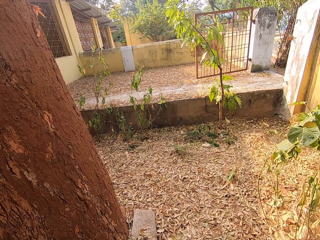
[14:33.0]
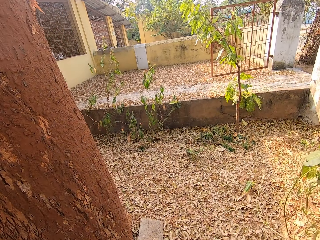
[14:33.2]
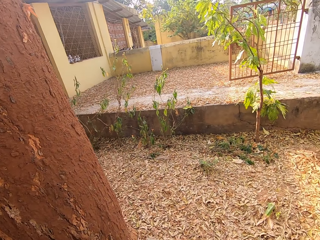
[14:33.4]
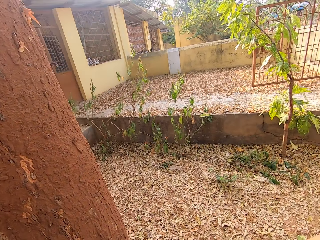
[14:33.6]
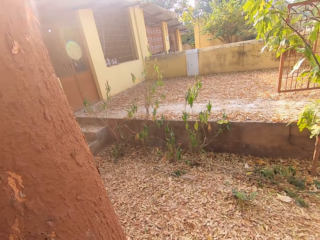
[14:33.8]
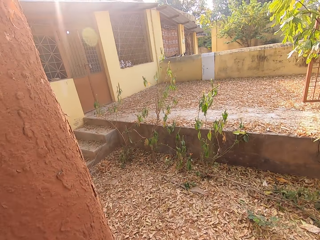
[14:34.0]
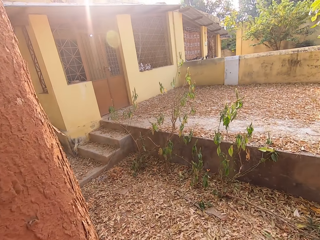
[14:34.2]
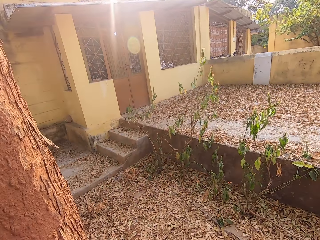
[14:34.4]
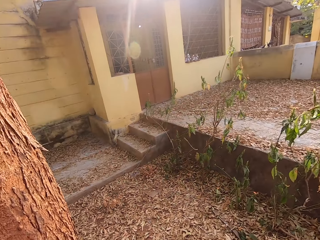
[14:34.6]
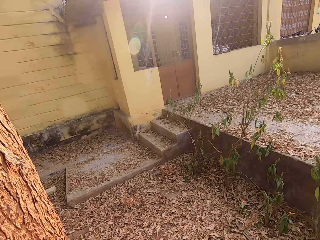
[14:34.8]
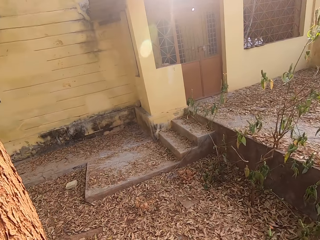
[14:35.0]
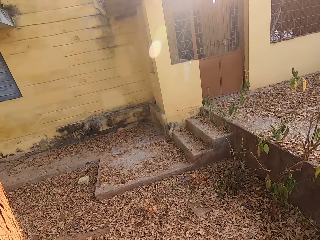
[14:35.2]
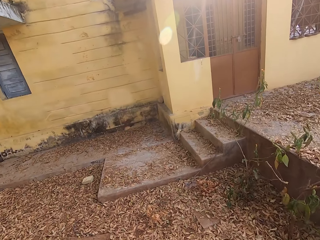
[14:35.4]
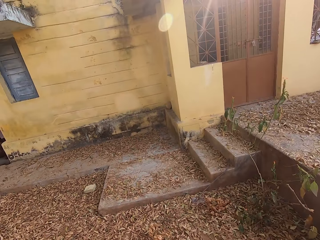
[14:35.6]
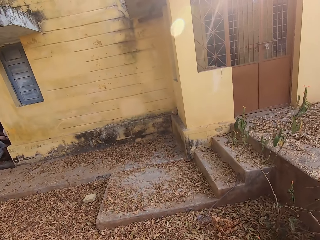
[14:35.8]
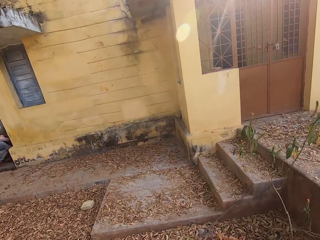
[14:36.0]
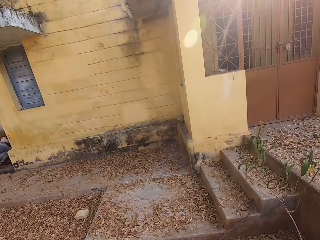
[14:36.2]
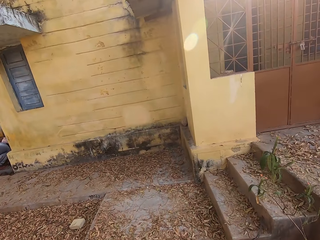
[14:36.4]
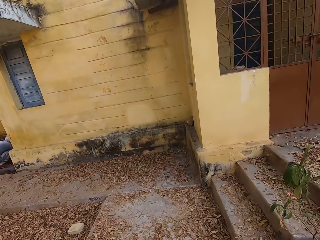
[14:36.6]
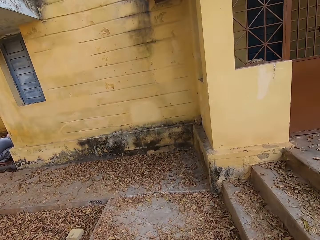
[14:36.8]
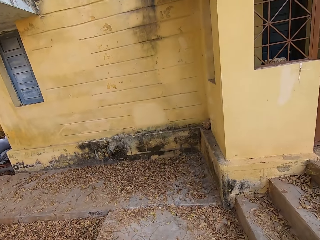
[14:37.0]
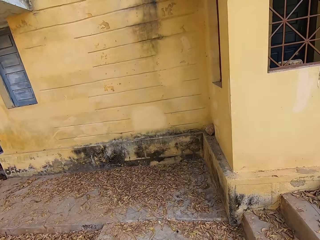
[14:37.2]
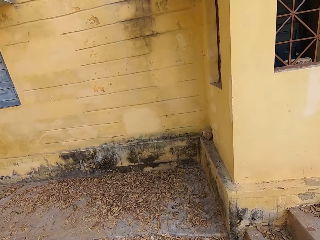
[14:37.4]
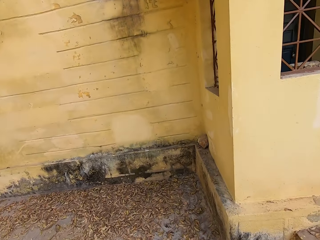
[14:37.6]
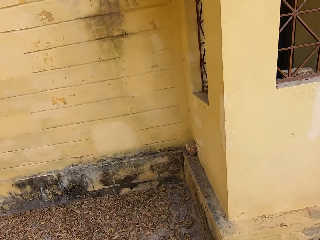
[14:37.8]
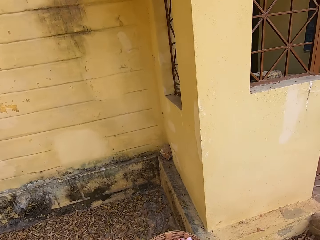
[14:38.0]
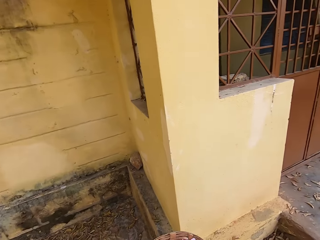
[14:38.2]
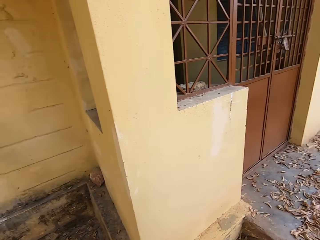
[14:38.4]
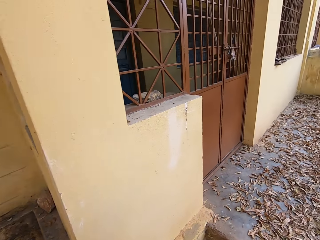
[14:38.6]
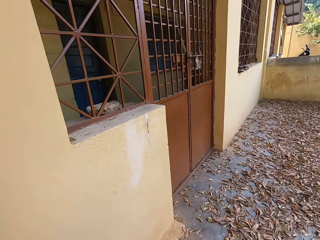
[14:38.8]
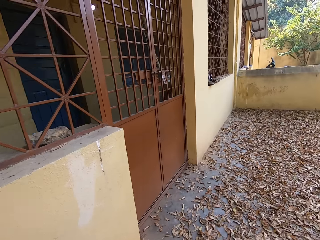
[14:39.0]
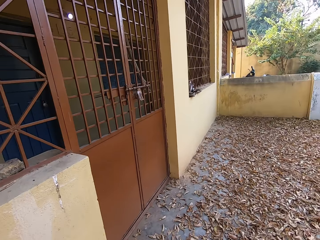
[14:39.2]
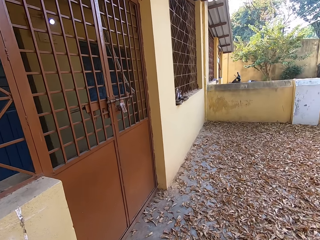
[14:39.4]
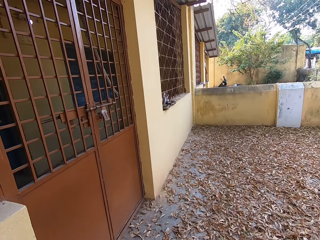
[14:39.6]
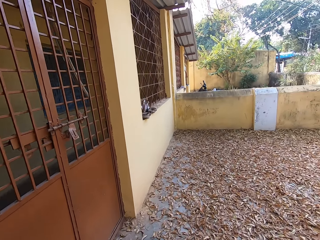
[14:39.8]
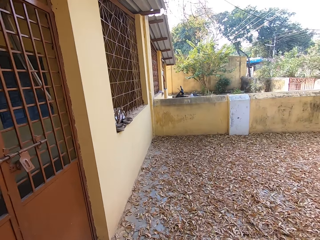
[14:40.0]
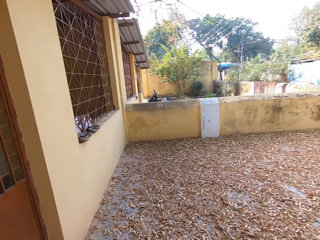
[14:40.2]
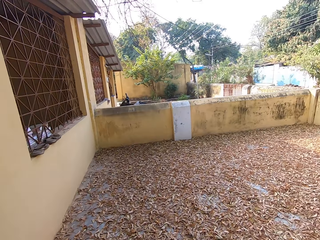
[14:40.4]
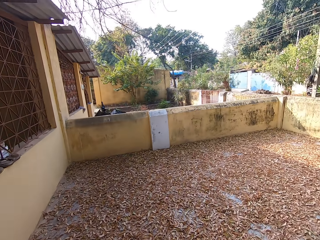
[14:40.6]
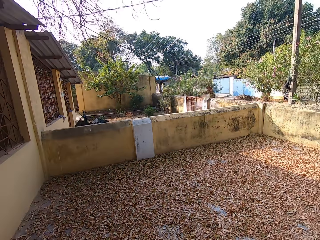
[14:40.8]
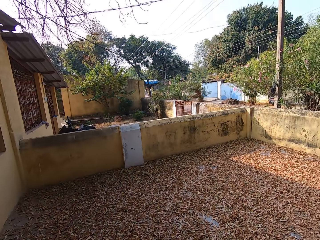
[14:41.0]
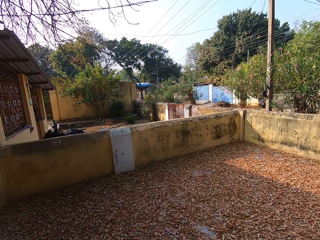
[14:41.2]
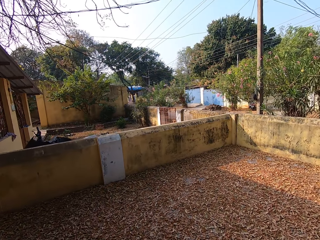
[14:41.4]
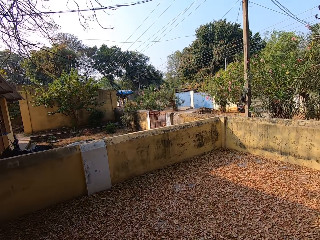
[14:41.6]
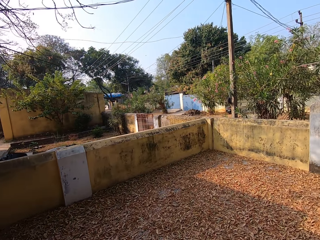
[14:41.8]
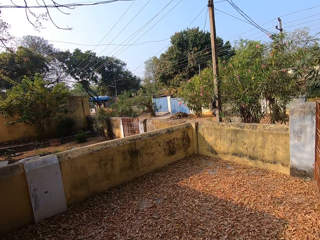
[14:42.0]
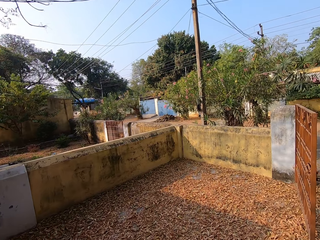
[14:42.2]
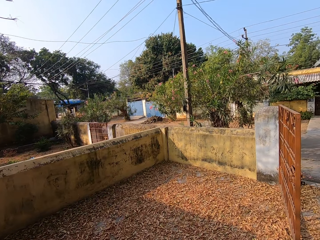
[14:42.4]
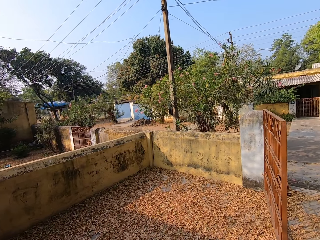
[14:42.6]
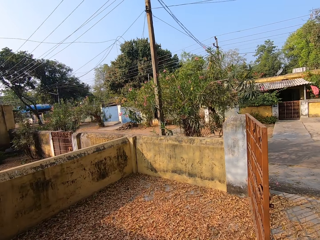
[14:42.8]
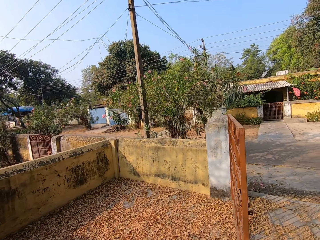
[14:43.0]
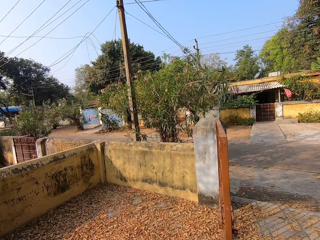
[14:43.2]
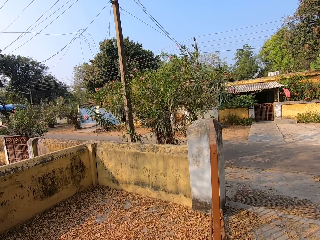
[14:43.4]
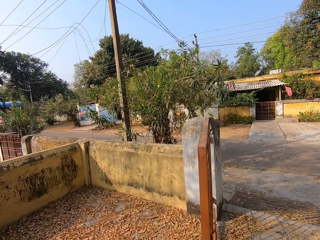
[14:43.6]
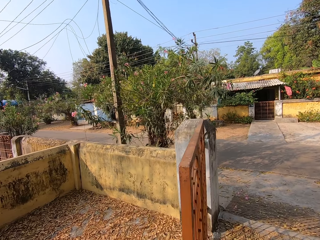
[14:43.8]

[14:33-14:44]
The camera wearer walks out of the garden. They stare outside. They walk out of the compound through the walkway.

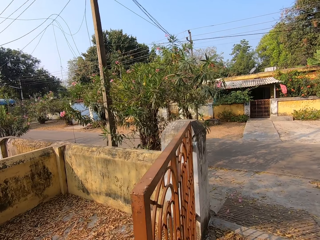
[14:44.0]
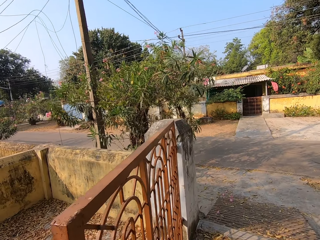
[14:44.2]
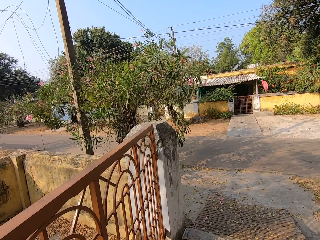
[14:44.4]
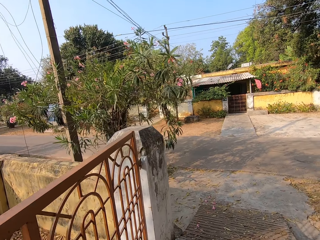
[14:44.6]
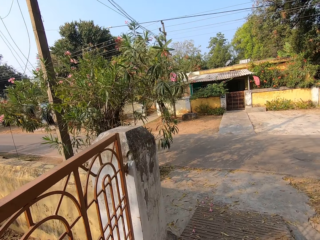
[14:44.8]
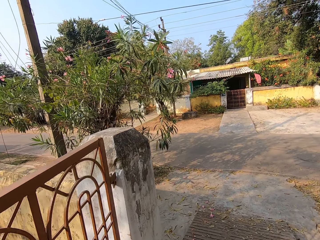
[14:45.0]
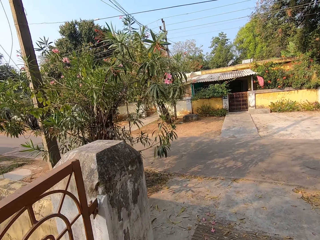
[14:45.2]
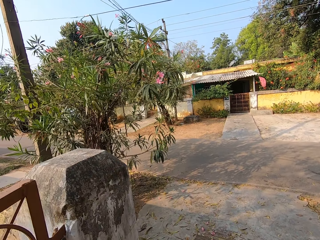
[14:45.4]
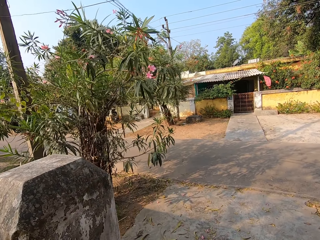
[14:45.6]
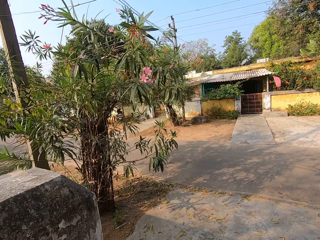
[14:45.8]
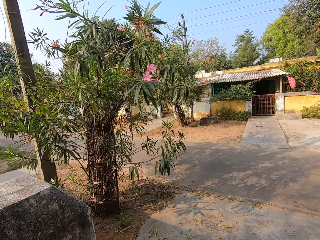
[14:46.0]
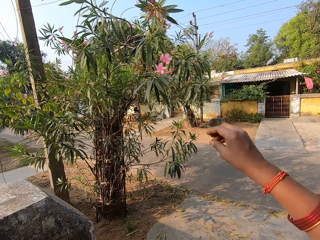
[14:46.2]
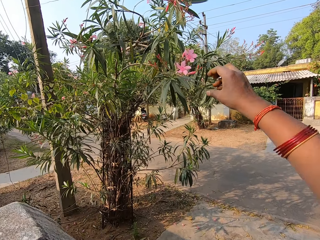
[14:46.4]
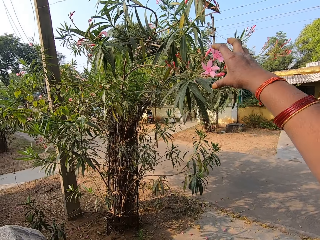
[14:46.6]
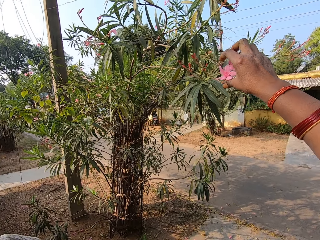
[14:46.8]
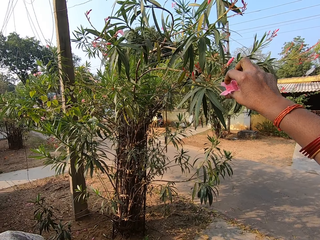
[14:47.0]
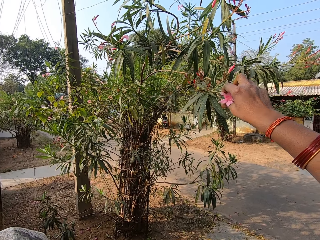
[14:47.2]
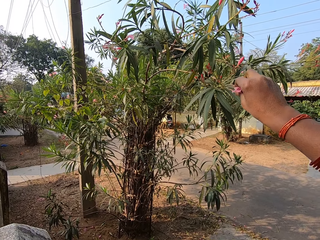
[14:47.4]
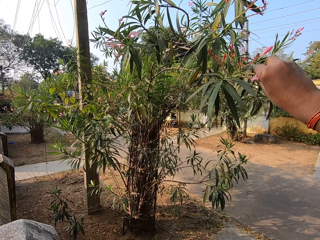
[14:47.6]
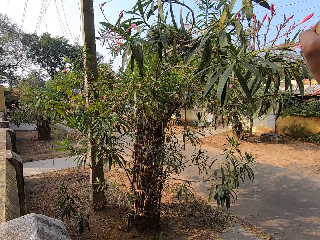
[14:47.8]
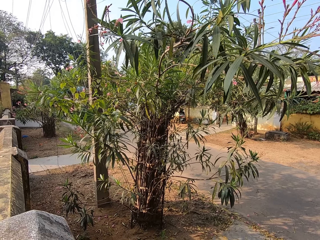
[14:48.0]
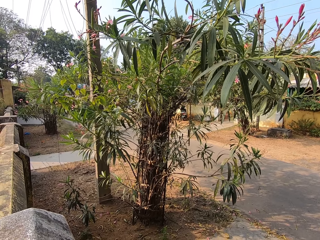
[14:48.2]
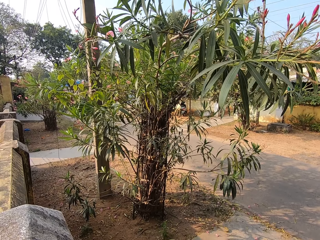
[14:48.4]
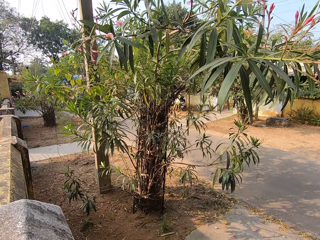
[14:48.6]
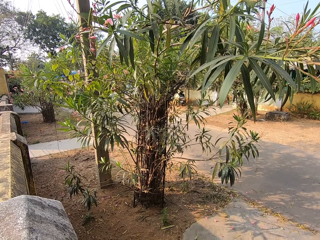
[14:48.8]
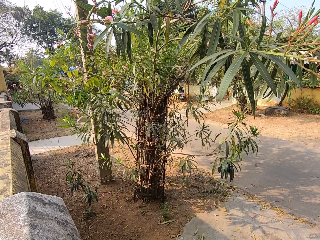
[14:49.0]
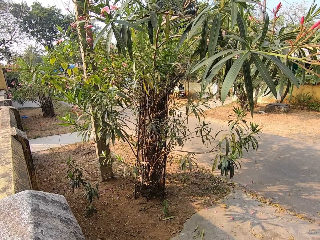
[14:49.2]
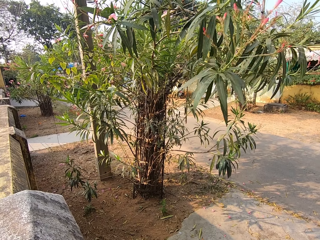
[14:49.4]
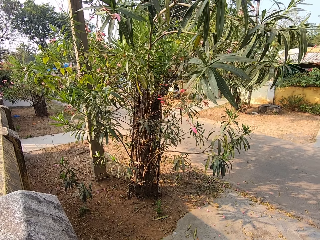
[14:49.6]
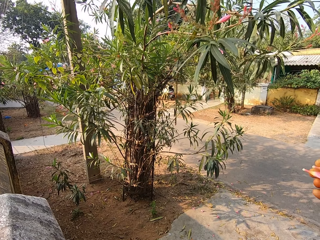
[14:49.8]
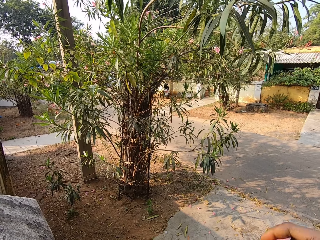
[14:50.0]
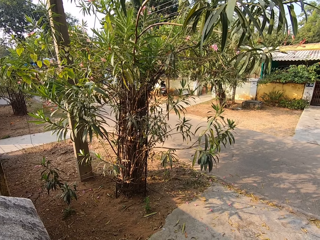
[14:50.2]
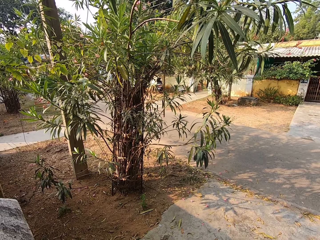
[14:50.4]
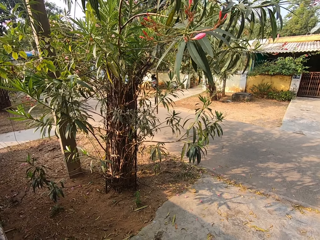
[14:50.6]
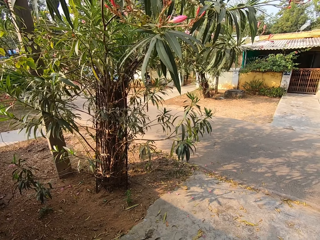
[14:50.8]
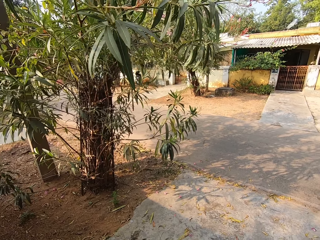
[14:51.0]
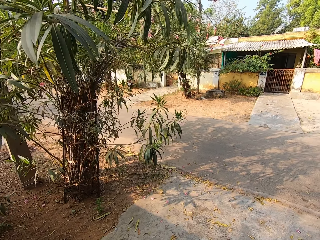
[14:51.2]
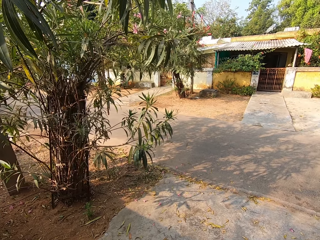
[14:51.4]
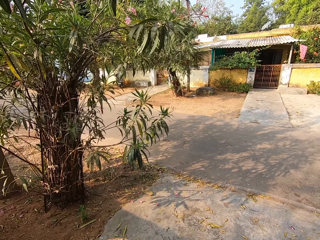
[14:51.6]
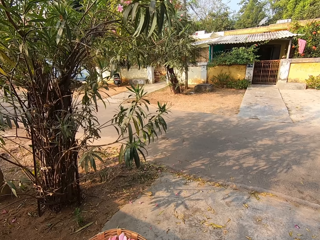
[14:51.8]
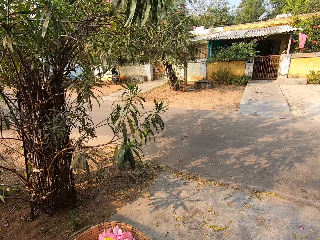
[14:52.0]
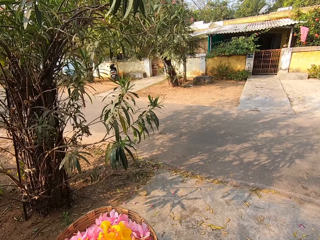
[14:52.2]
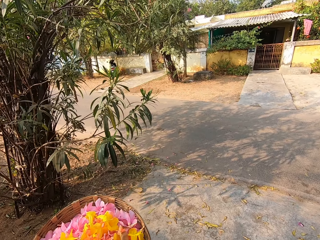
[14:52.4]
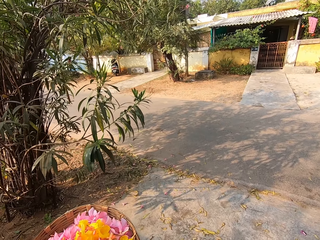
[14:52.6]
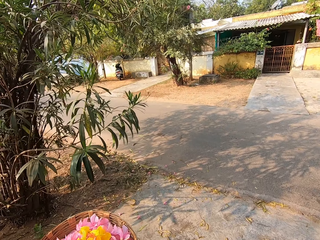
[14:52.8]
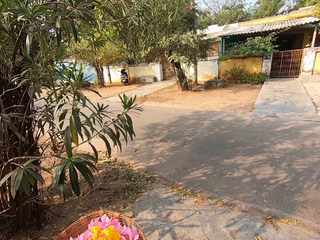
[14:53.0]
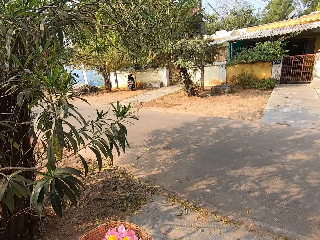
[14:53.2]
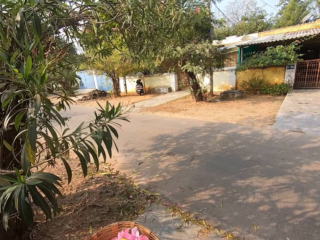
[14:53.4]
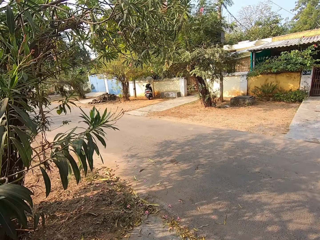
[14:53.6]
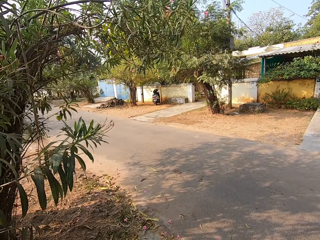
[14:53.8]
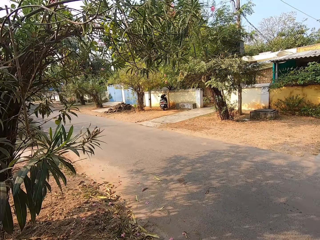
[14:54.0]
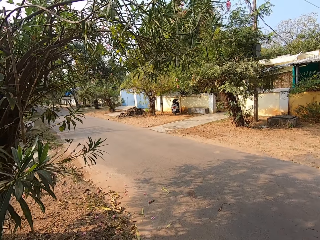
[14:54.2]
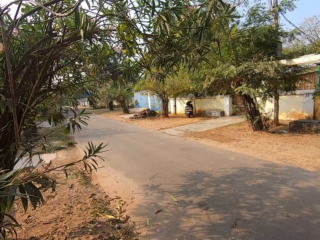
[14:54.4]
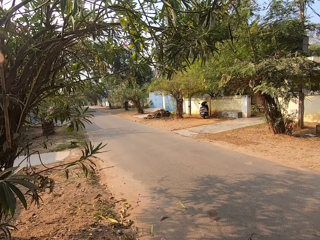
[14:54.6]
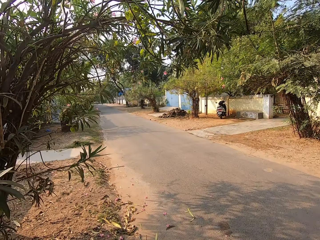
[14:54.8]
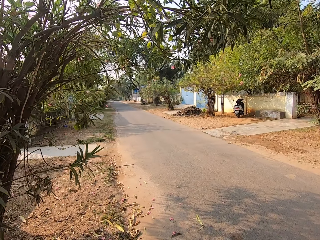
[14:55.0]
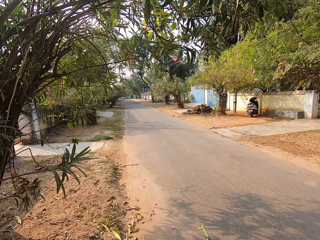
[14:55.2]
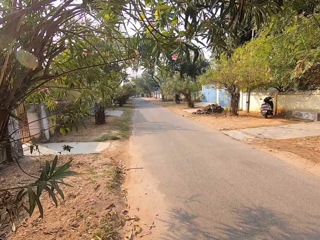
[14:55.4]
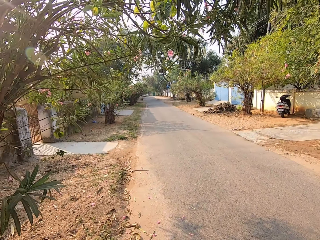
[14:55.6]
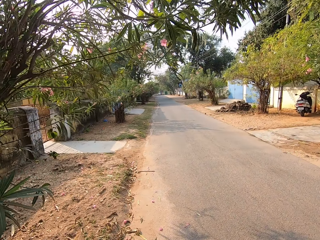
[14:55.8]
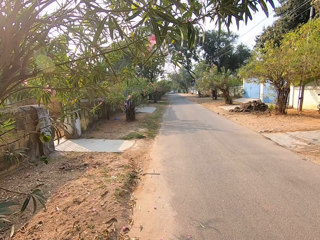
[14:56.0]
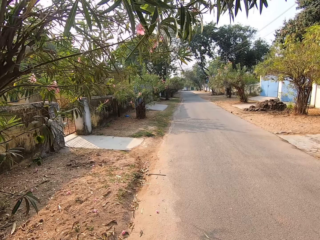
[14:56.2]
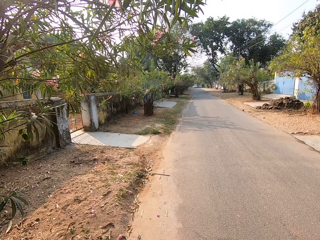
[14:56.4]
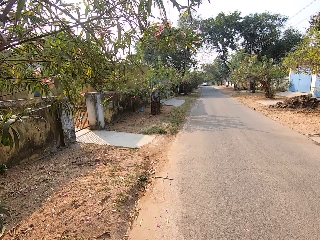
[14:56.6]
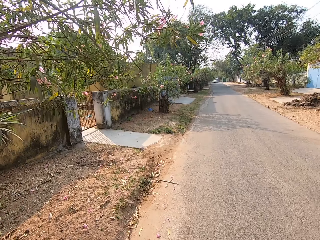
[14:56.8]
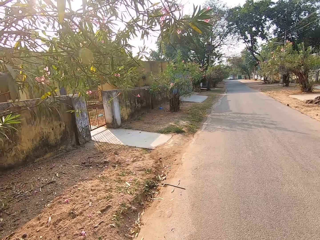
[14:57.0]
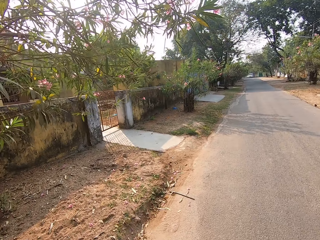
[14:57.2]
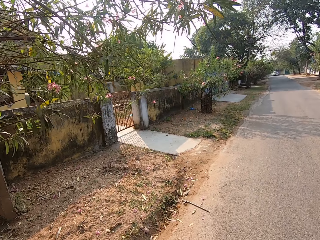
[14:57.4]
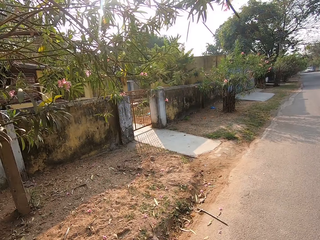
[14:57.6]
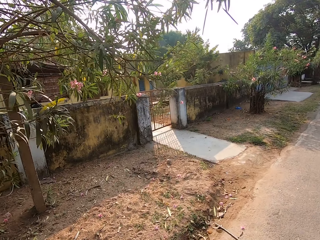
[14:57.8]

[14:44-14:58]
The camera wearer plucks flower petals from the tree with his right hand. He places the petals in the basket in his left hand with his right hand. He walks towards the tree. He stares outside.
